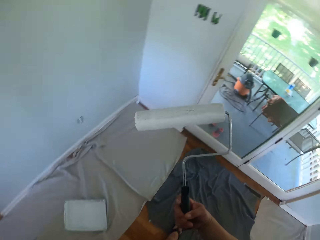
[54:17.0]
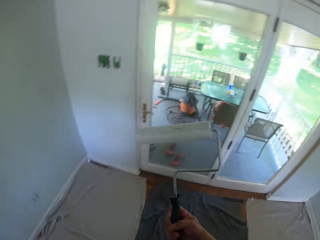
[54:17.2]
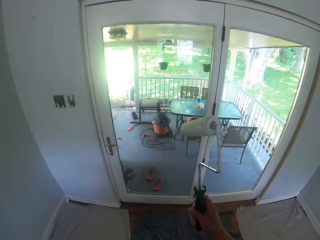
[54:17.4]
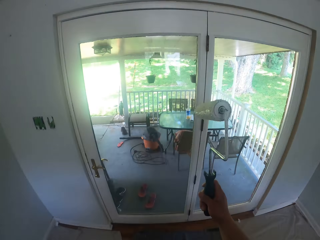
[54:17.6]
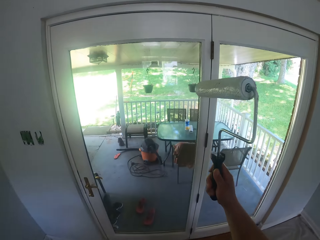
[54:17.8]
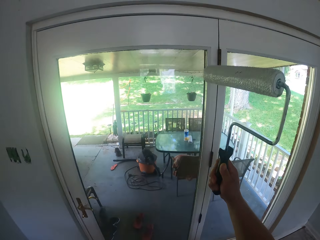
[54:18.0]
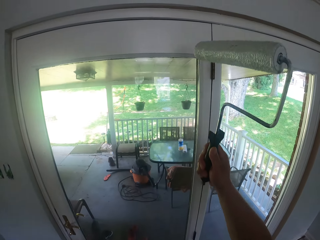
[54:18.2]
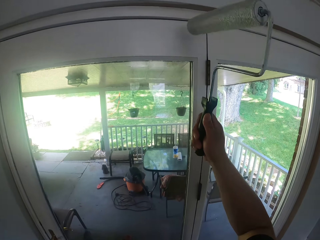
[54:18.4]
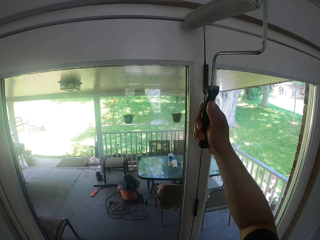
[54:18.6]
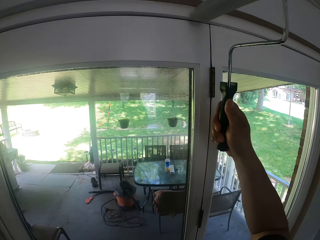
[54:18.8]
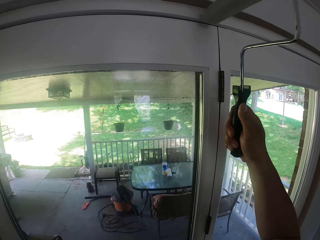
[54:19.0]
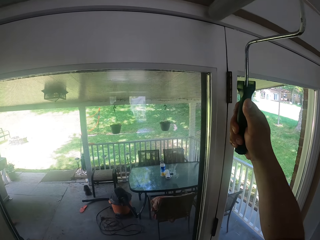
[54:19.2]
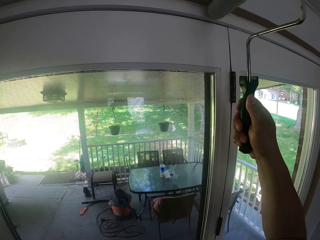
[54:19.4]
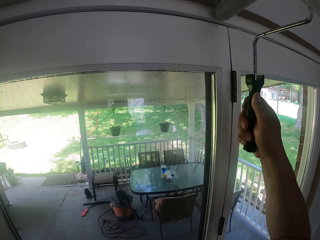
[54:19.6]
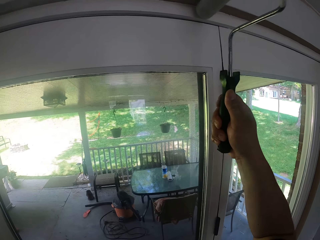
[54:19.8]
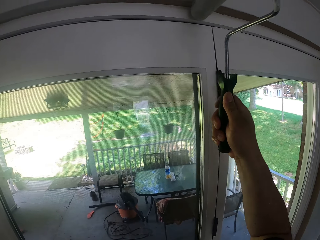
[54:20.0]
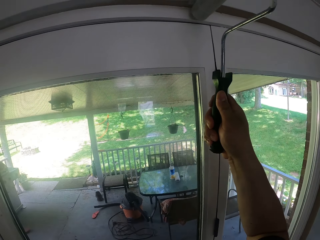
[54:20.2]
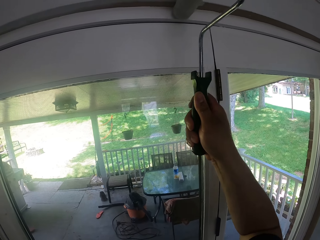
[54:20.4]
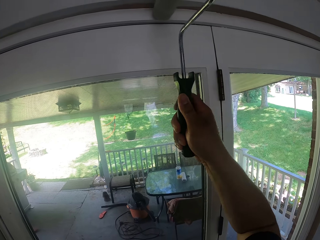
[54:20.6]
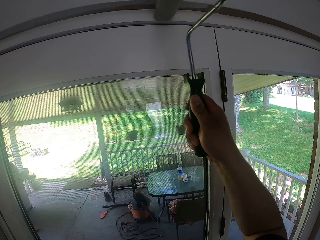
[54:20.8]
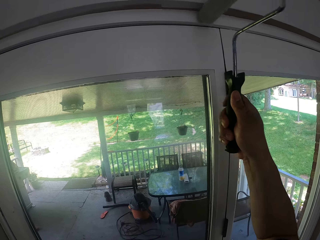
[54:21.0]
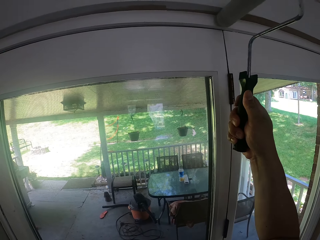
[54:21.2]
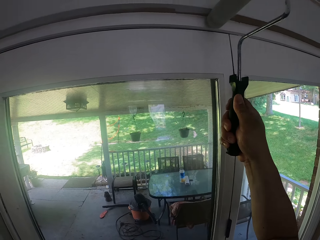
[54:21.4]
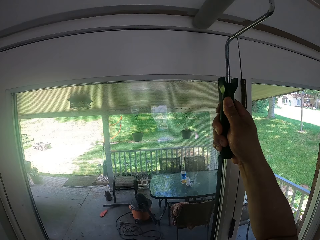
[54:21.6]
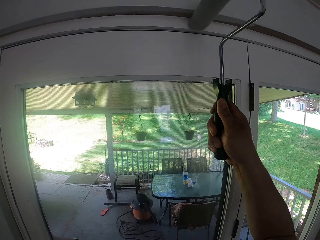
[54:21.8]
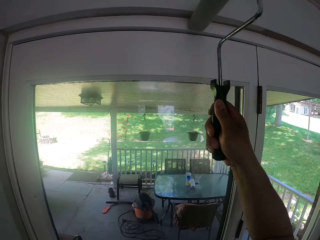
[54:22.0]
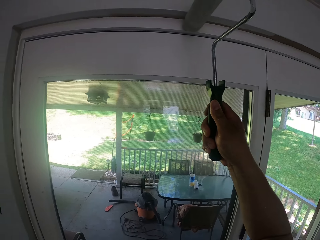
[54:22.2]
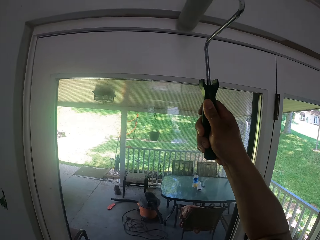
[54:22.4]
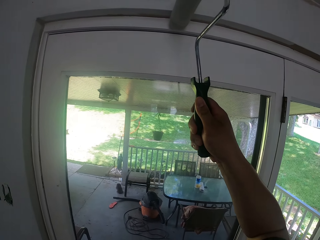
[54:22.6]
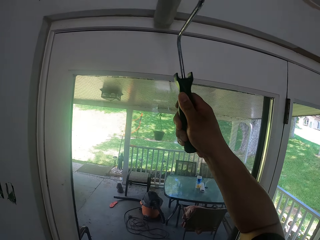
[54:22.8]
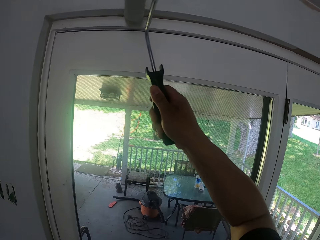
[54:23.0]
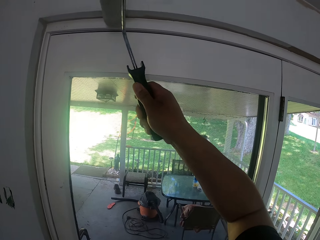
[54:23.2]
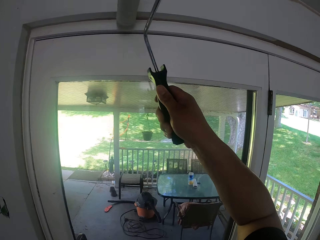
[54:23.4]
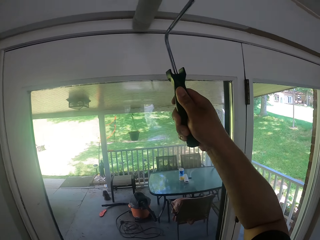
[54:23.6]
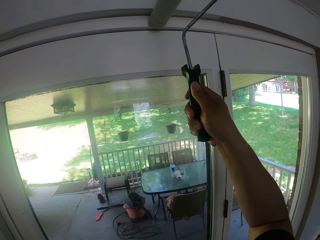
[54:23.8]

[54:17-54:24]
The camera wearer paints the edge of the wall with the paint roller in his right hand.

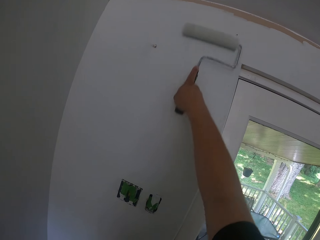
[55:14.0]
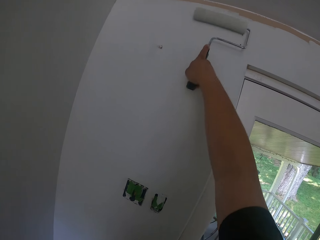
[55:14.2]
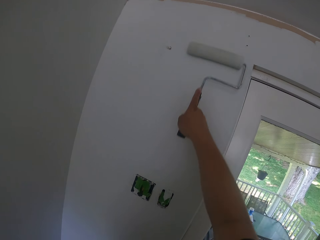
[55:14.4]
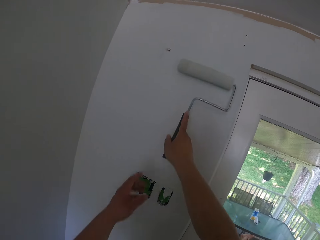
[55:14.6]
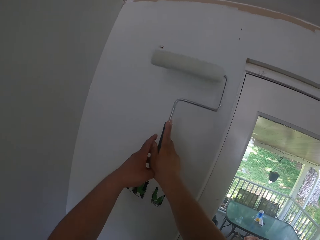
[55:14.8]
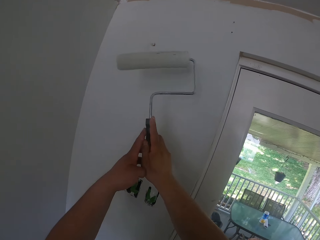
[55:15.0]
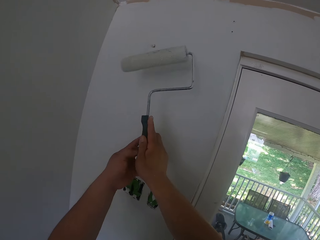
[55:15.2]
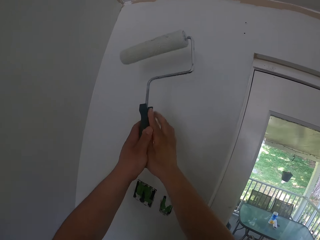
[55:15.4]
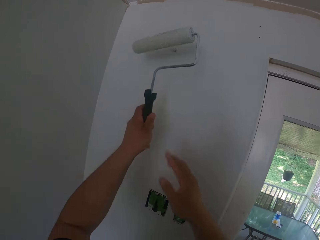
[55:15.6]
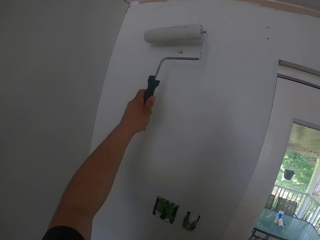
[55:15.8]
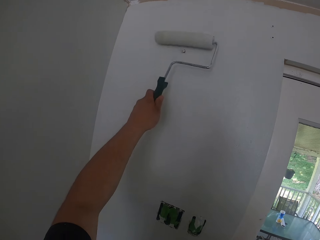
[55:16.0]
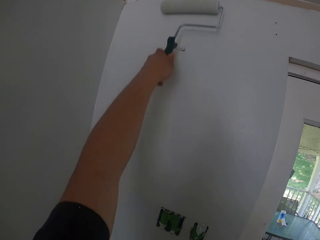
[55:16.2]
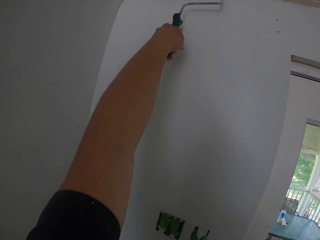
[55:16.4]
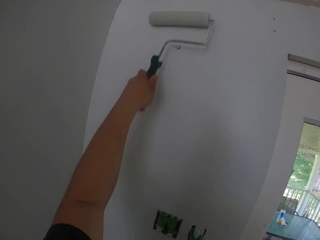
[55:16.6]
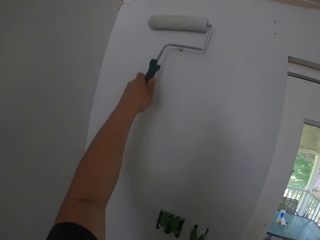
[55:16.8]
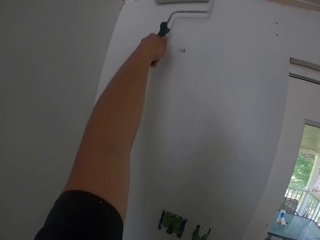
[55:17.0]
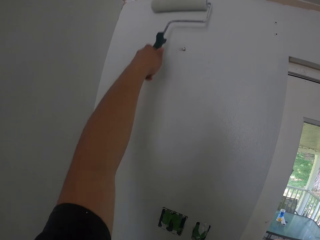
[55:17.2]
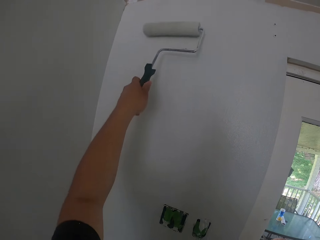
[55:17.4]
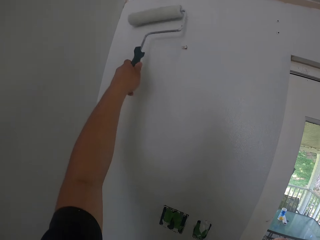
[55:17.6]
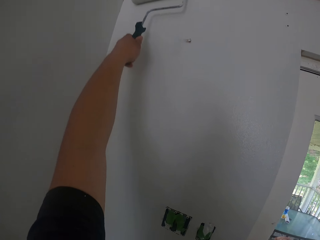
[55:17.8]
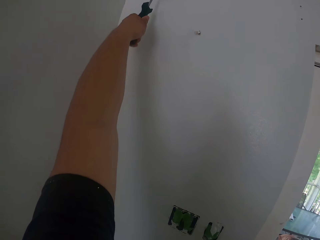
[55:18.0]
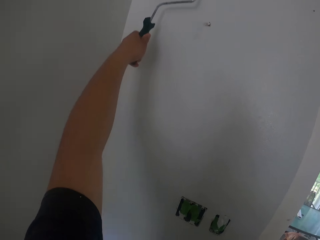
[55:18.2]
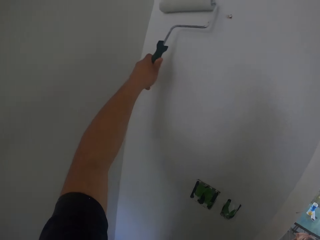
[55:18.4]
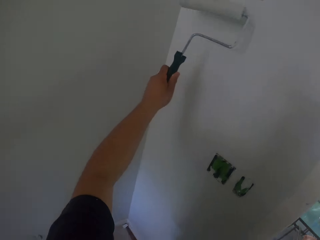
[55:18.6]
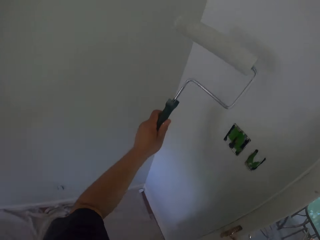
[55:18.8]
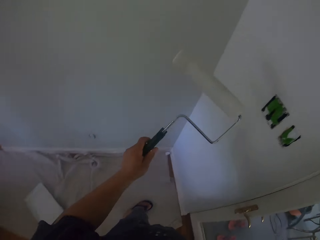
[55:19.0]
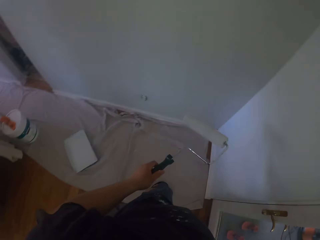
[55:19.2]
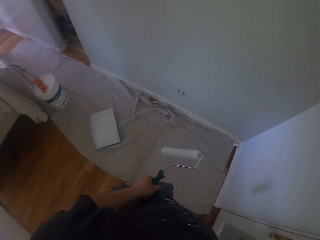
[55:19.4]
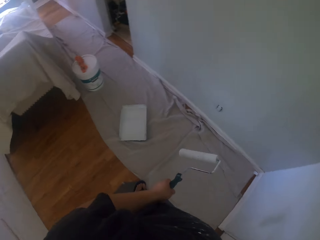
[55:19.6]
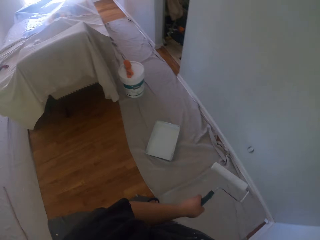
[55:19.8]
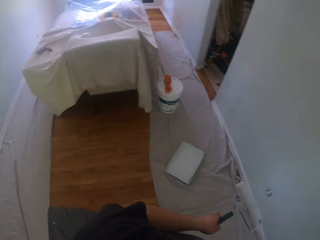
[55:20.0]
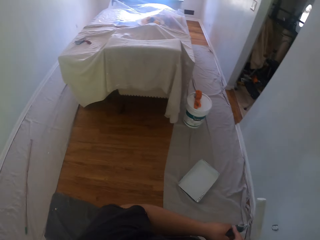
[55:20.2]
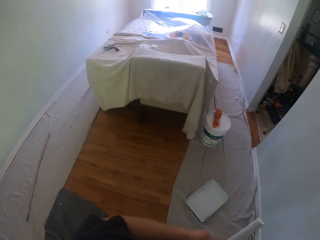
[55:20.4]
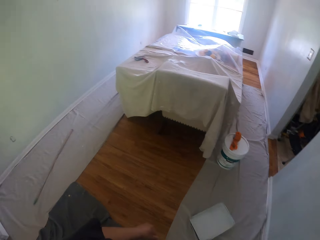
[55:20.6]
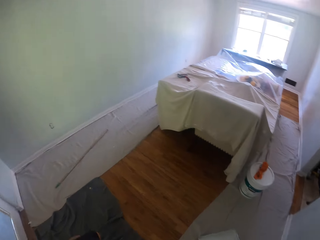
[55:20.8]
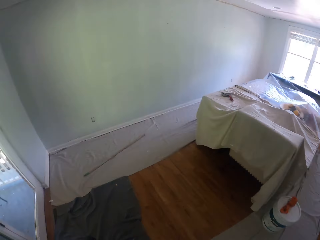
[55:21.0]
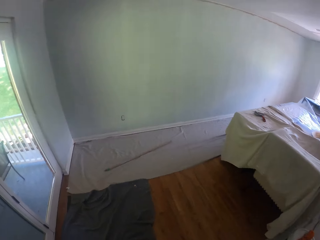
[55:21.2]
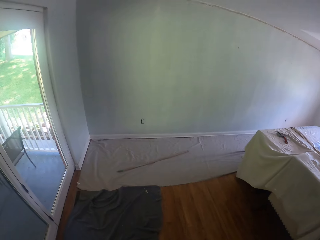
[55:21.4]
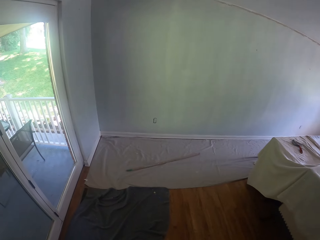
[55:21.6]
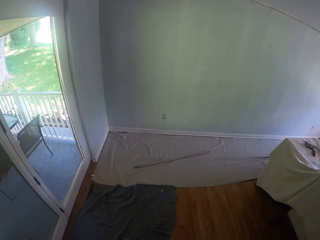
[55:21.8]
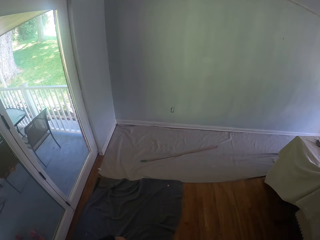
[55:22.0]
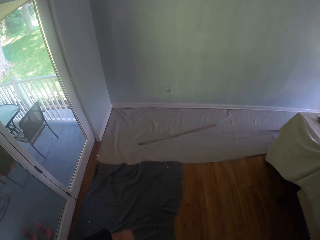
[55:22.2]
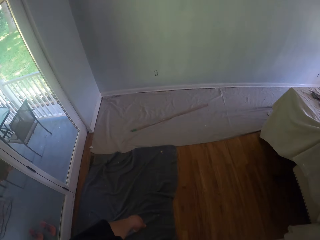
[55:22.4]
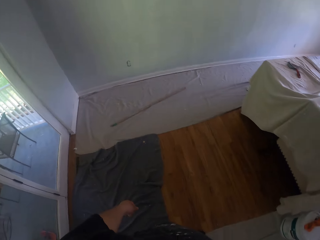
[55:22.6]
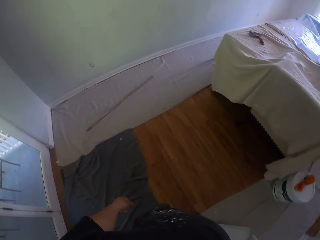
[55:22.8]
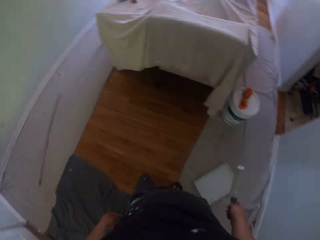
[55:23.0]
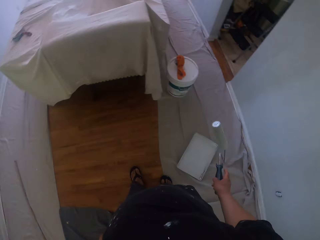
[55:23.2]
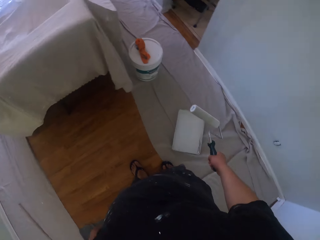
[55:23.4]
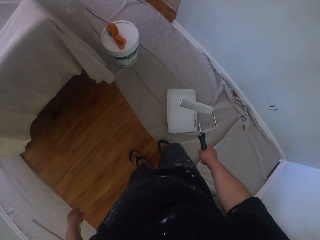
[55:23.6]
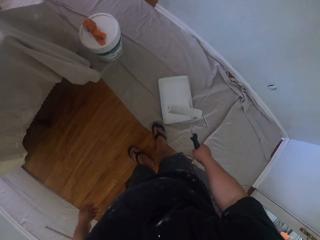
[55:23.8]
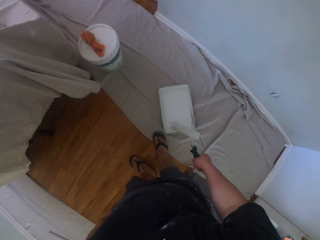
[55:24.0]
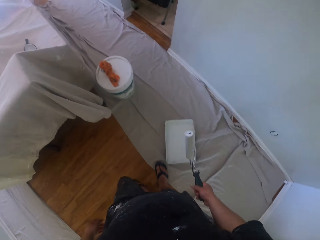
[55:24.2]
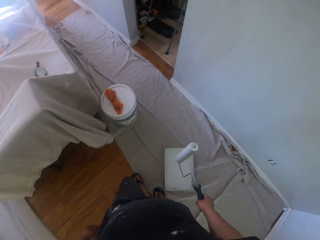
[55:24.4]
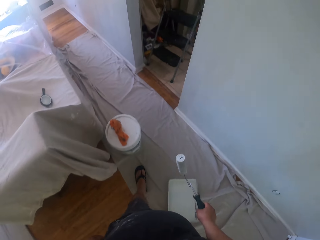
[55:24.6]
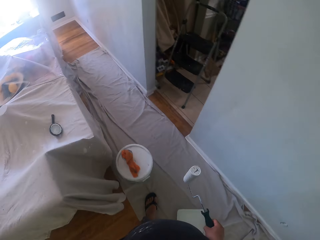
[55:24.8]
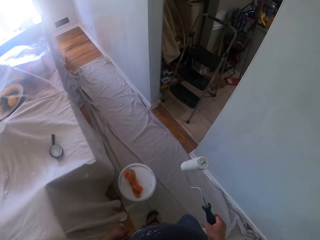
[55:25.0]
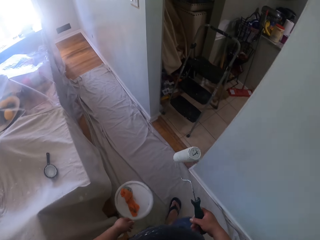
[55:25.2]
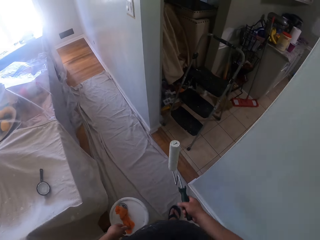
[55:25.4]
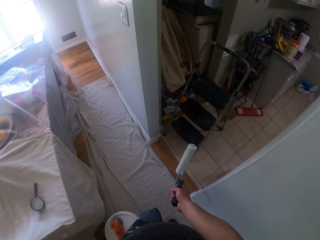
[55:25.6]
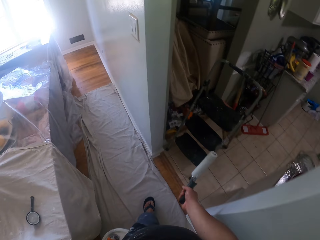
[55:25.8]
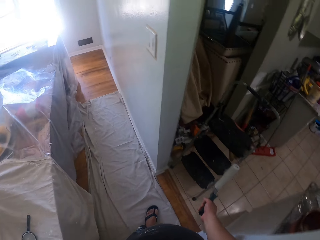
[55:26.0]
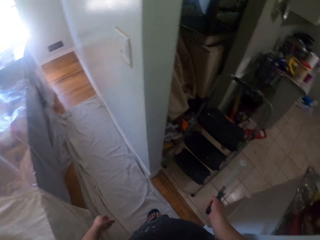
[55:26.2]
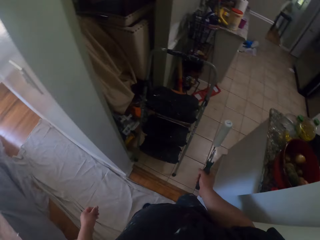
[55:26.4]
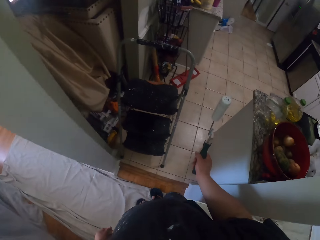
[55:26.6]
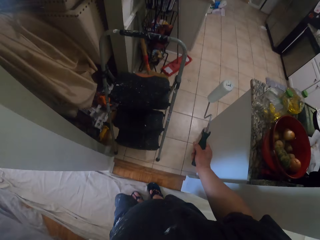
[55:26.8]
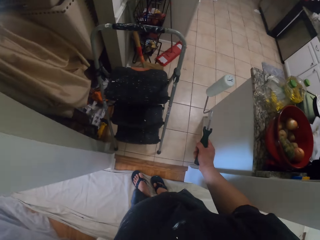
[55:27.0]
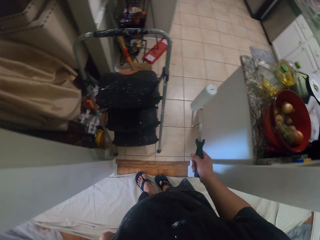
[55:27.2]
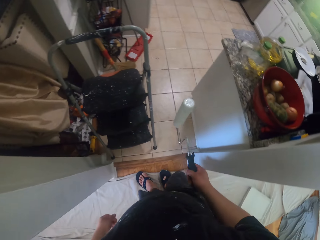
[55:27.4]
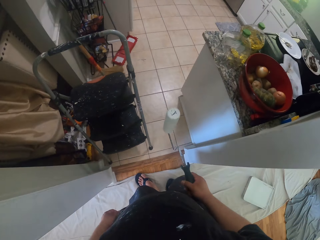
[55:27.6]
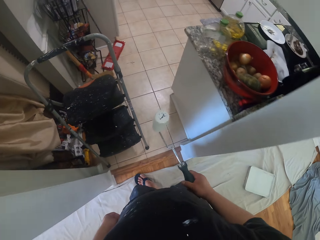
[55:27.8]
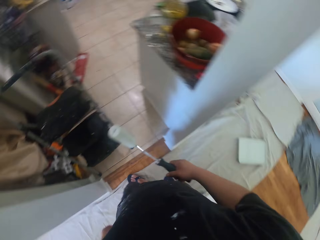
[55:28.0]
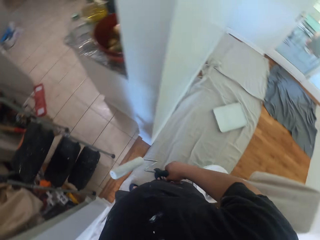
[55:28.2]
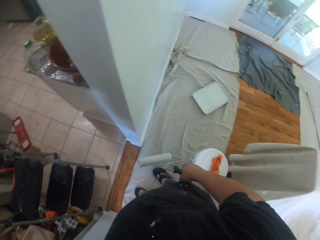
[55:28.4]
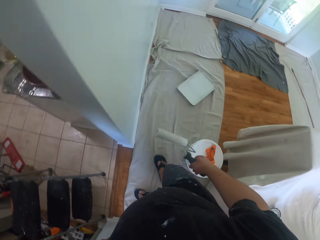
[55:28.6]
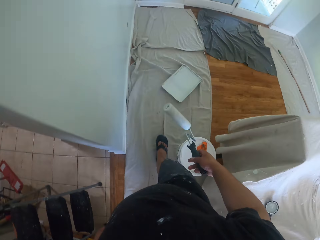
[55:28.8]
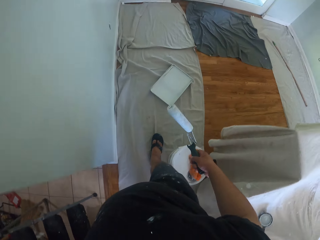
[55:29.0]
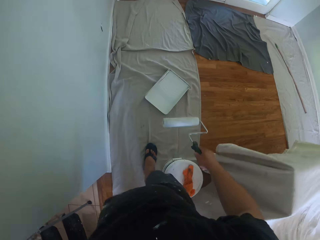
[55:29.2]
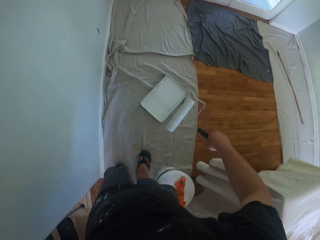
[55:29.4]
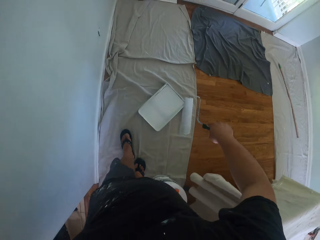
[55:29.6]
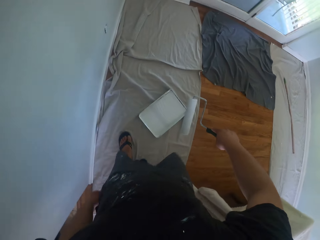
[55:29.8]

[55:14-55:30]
The camera wearer holds the paint roller with his left hand. He paints the wall with the paint roller. He walks around the house.
